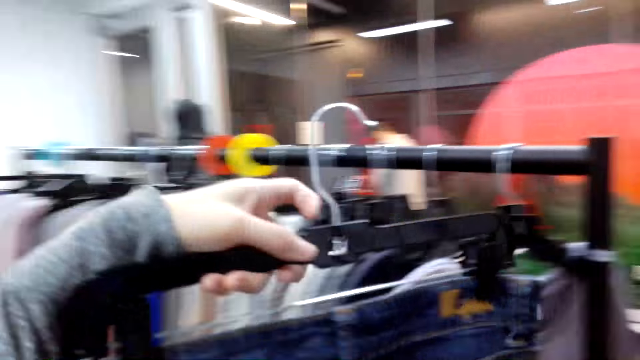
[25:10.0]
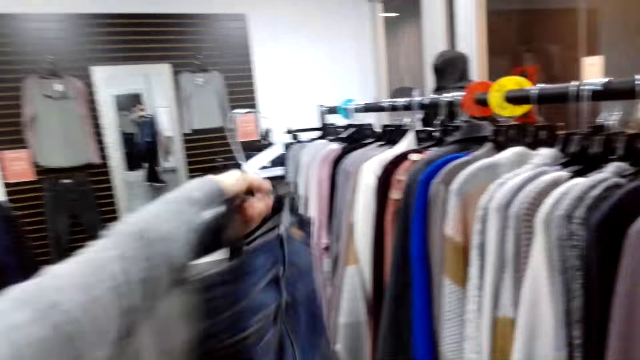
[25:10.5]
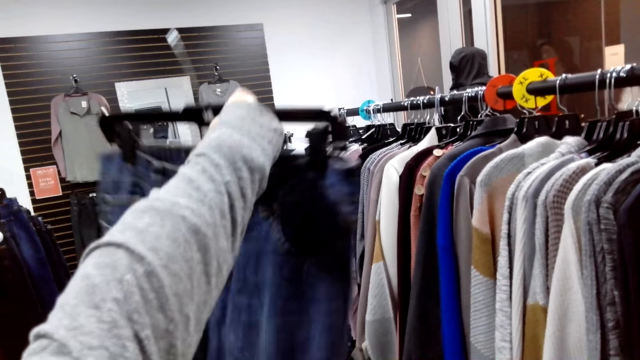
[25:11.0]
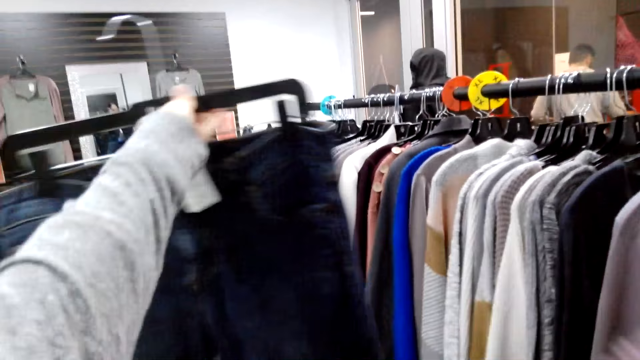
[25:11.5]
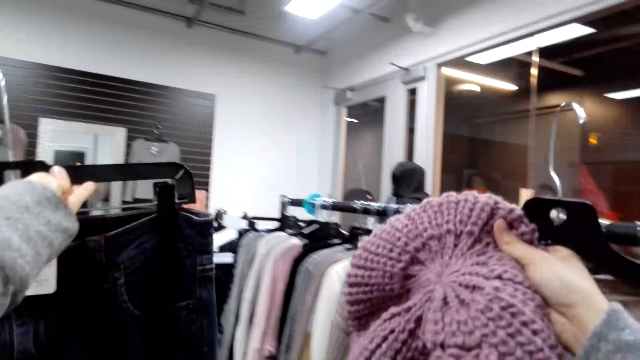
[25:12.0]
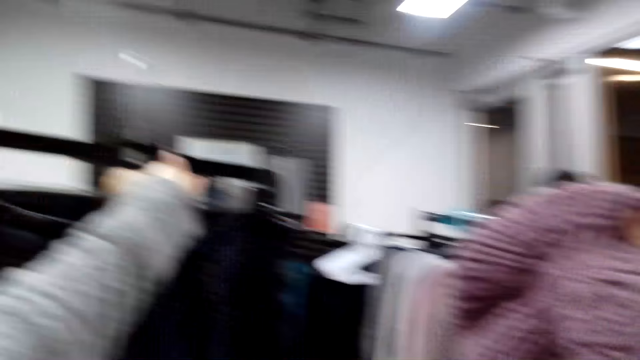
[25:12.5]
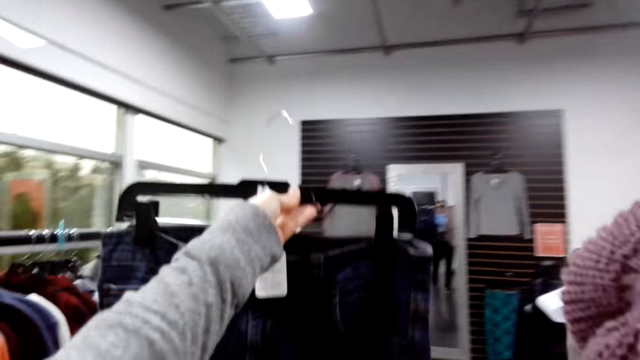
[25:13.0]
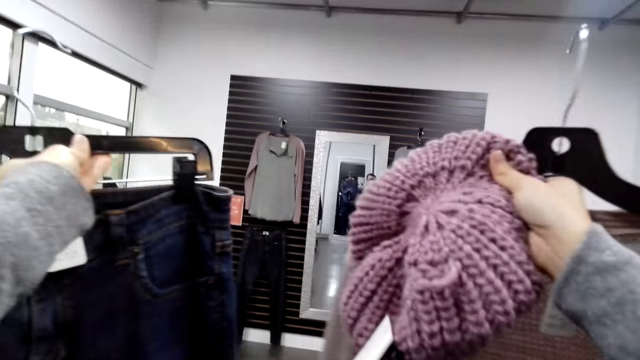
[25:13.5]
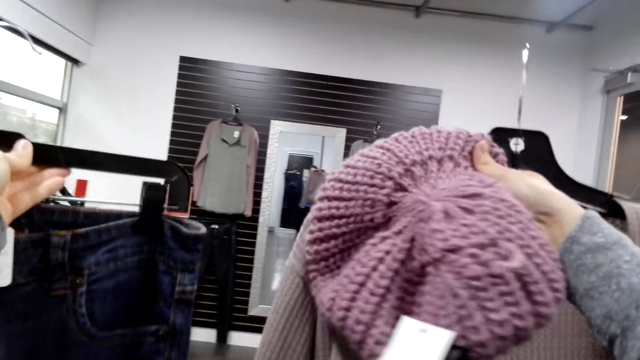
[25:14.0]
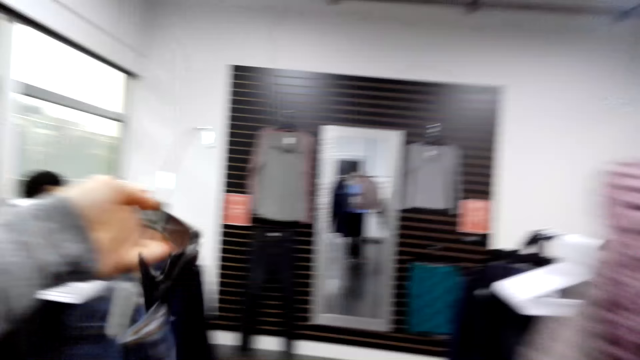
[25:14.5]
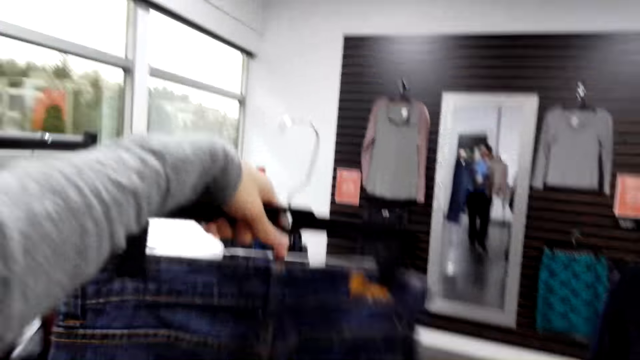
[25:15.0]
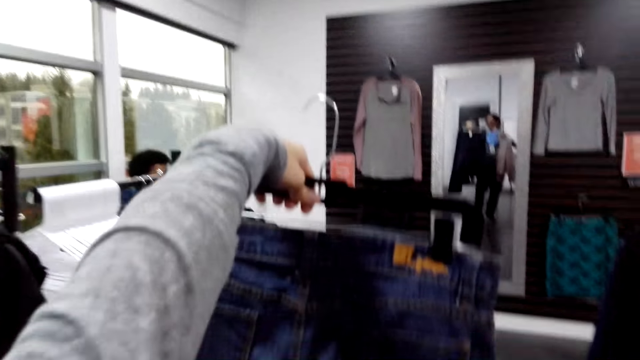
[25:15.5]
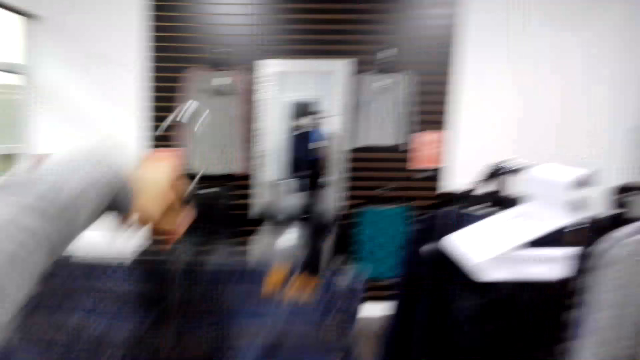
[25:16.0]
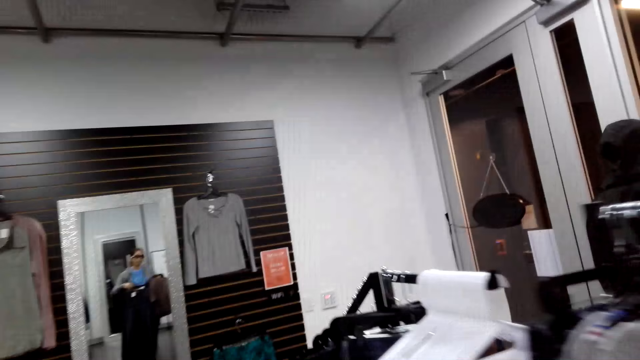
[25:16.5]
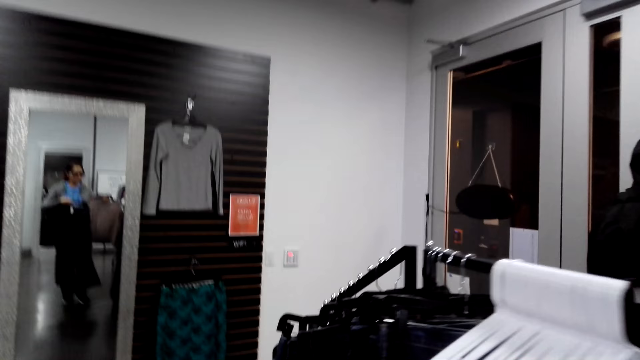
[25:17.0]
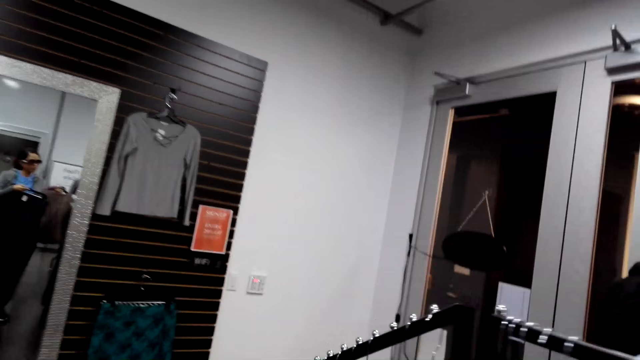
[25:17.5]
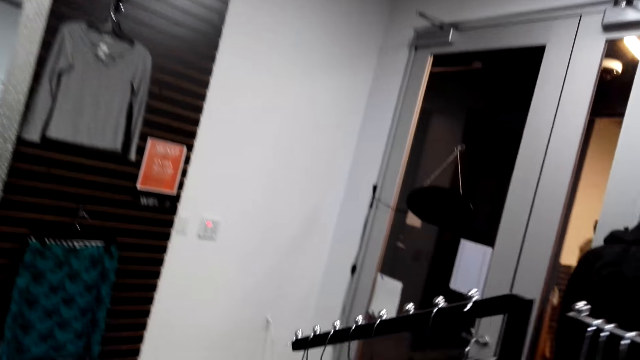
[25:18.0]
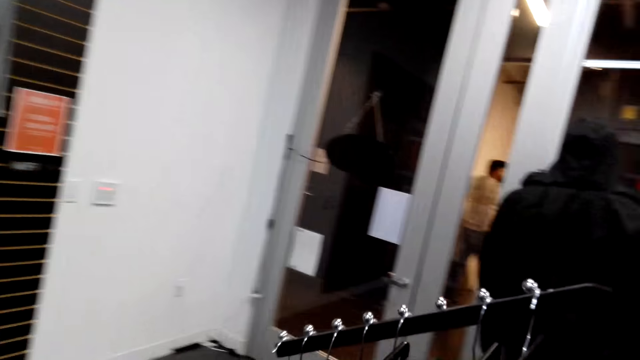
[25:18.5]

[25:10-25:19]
The camera wearer takes out the cloths from the hanging bar. They lift up both hands. They look at both cloths. They turn the jeans. They look at the jeans. They walk around.

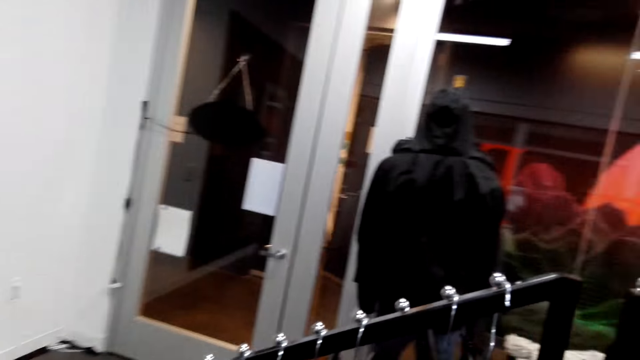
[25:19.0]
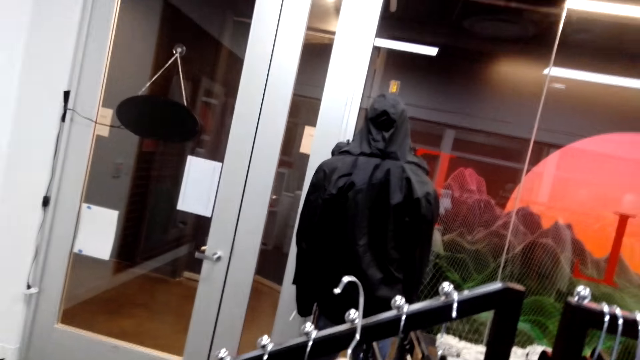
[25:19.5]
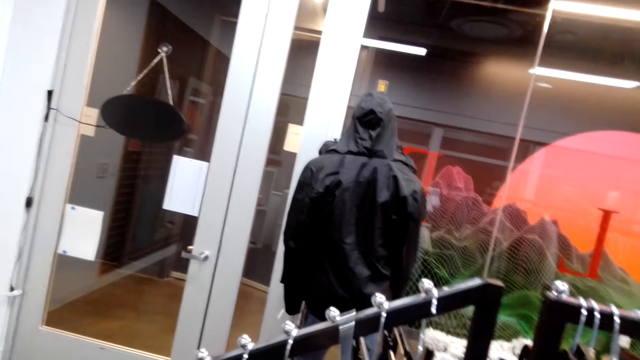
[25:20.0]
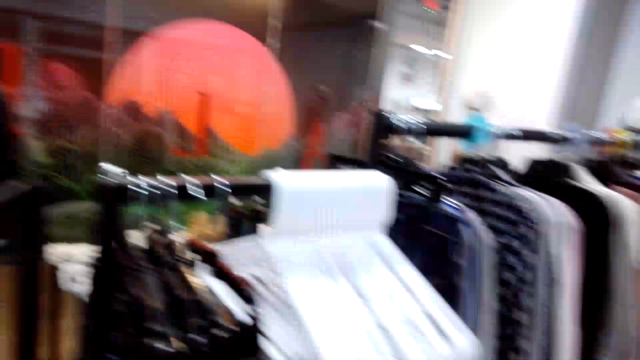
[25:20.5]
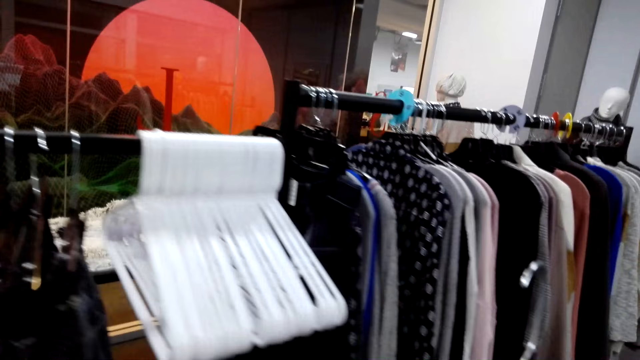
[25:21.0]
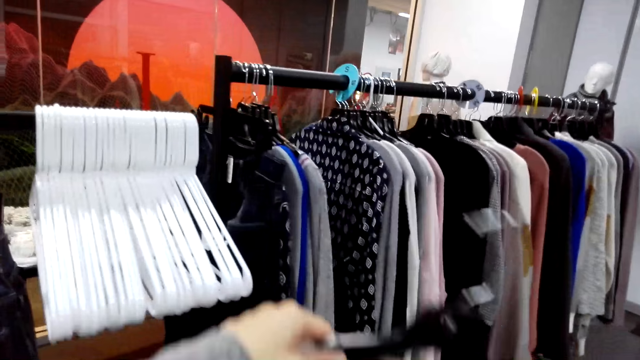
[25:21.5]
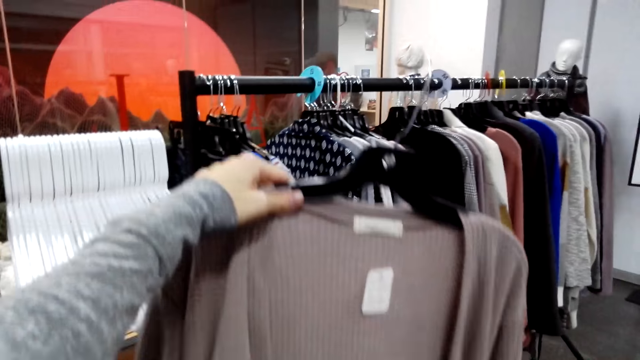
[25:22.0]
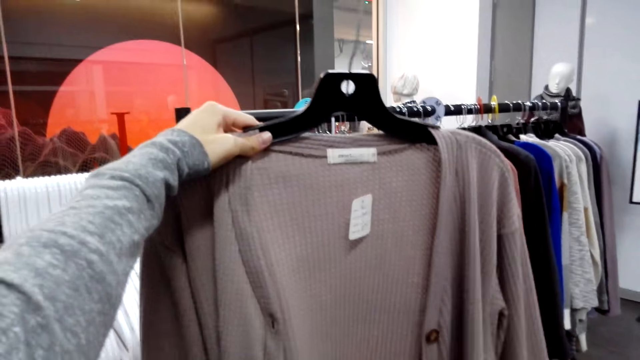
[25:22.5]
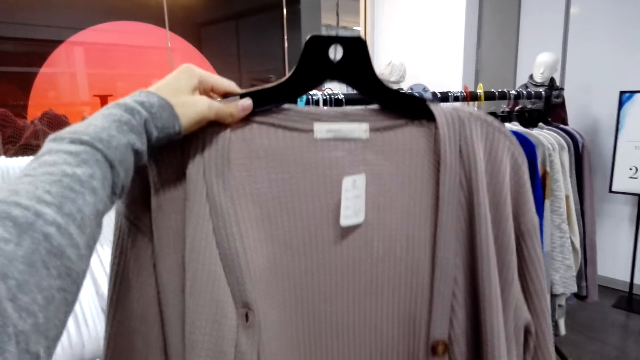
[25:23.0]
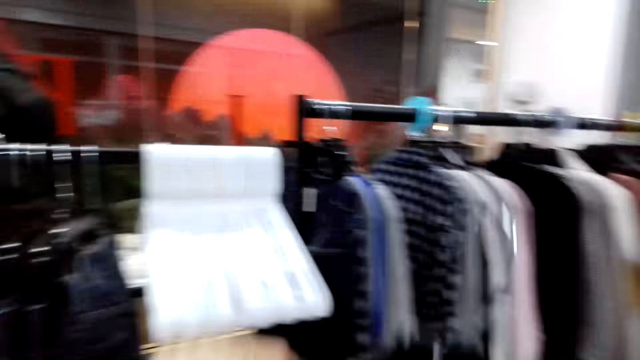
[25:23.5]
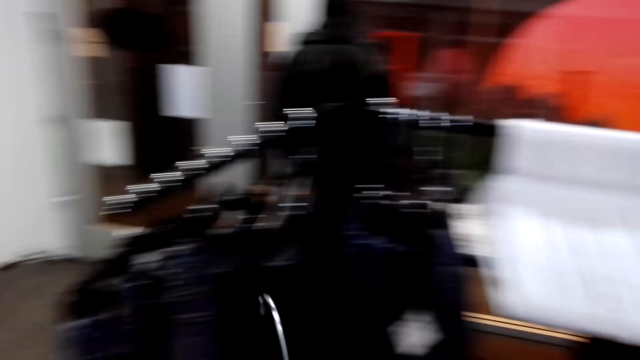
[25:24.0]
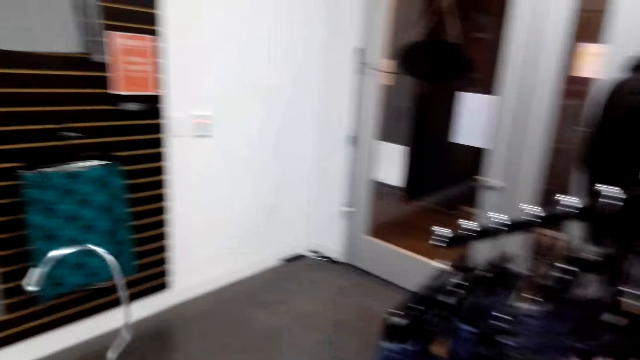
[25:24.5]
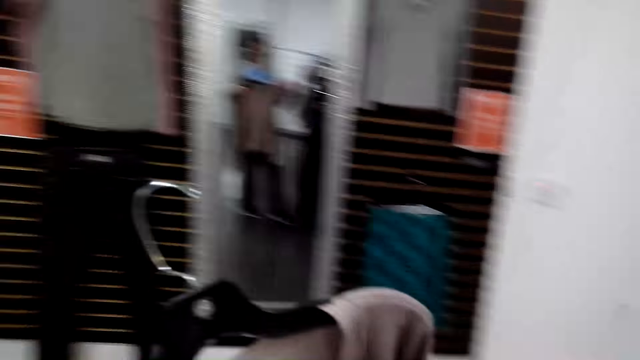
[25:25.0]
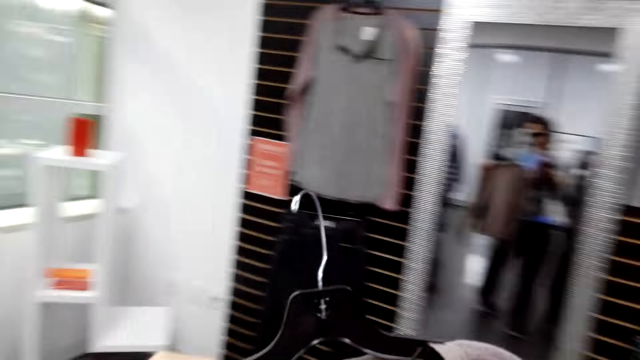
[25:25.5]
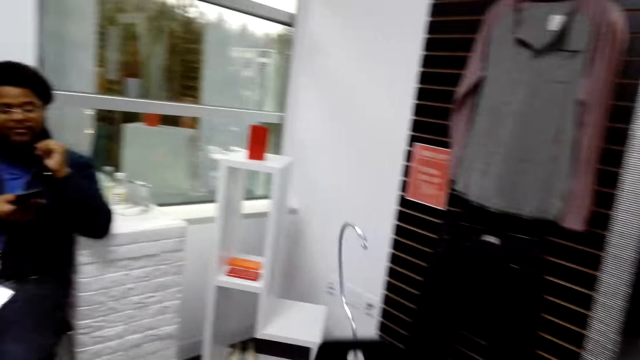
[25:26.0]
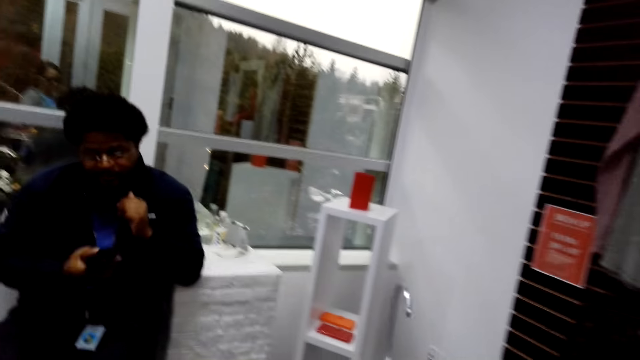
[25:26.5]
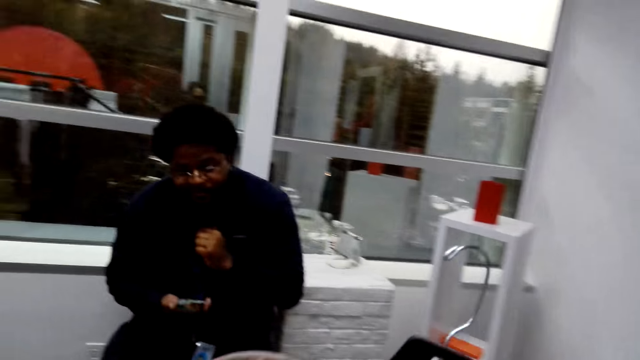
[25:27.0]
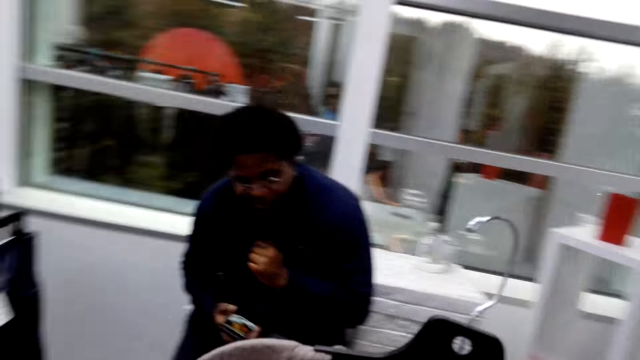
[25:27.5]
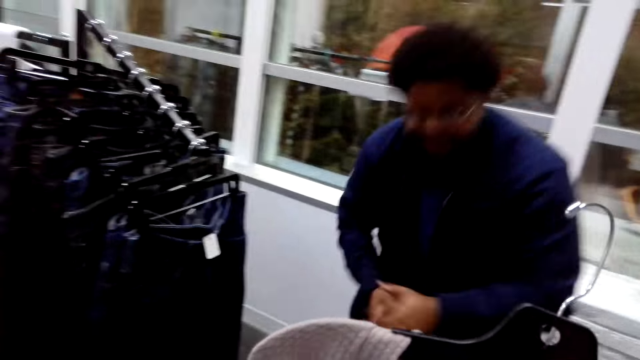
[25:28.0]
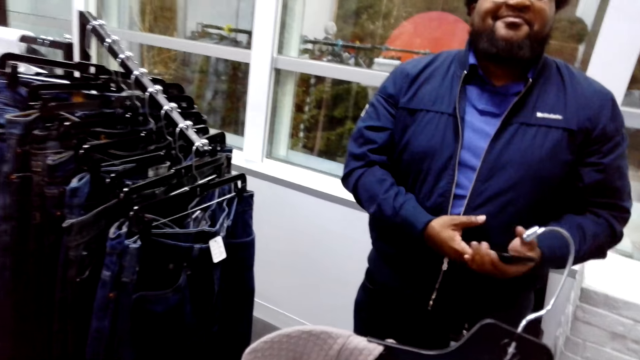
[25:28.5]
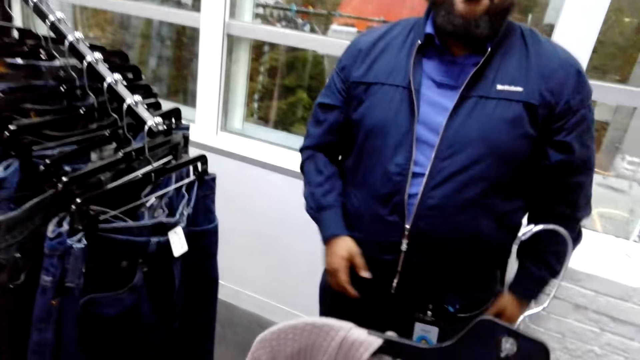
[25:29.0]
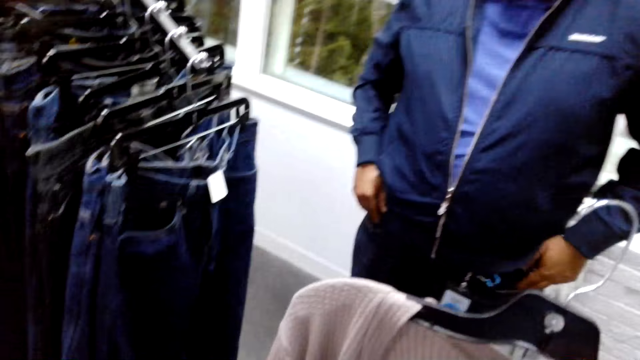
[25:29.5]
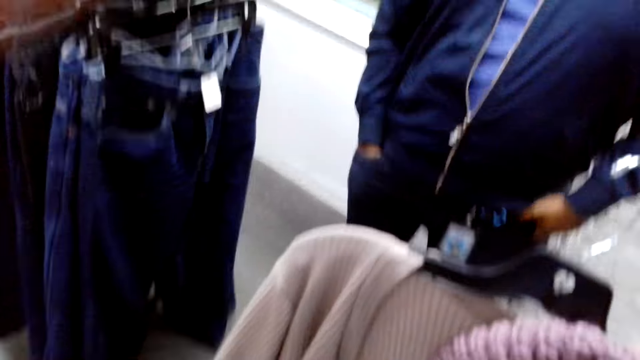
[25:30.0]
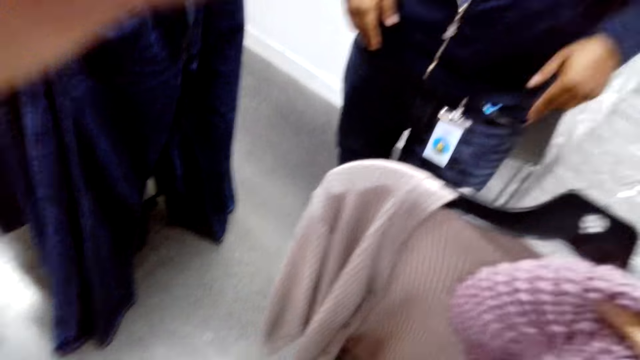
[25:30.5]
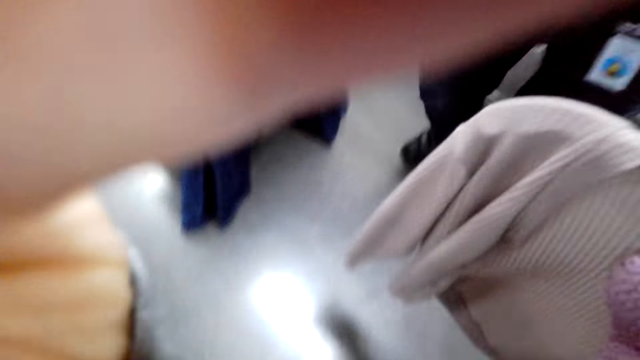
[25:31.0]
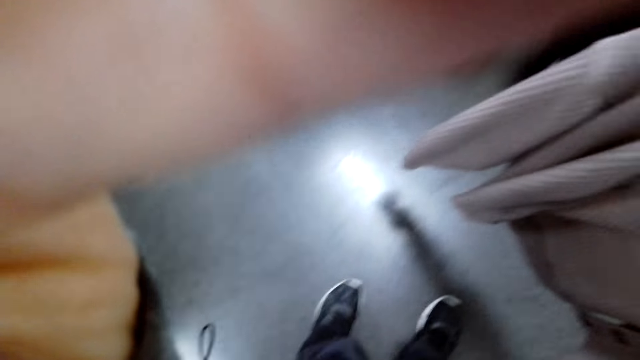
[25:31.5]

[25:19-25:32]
The camera wearer puts the cloth on a hanging bar. They lift up the top cloth. They look at the top. They stop at the shop attendant. The shop attendant stands up, talks and puts his phone in the pocket.
